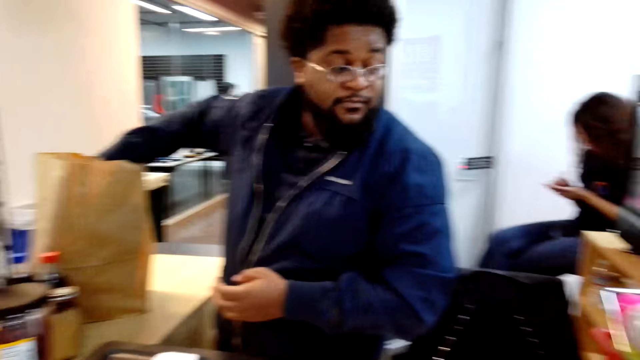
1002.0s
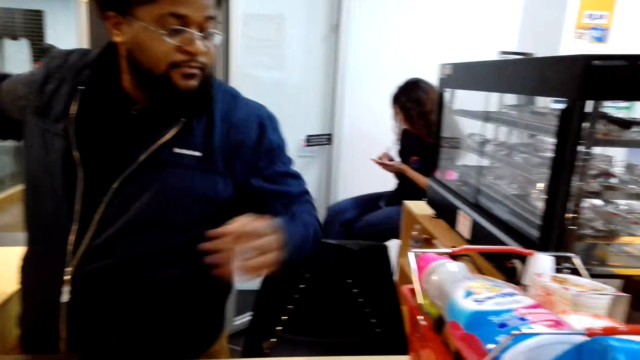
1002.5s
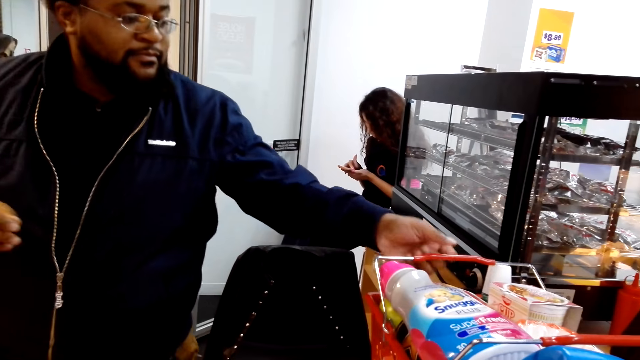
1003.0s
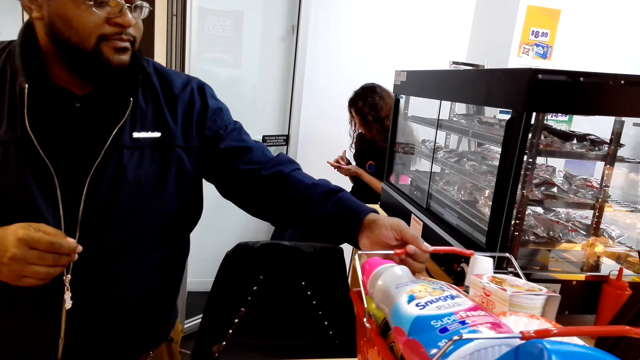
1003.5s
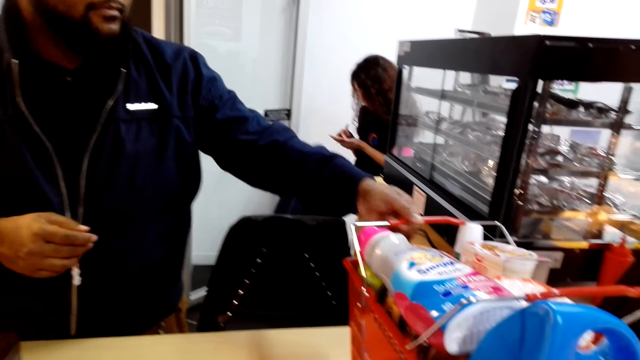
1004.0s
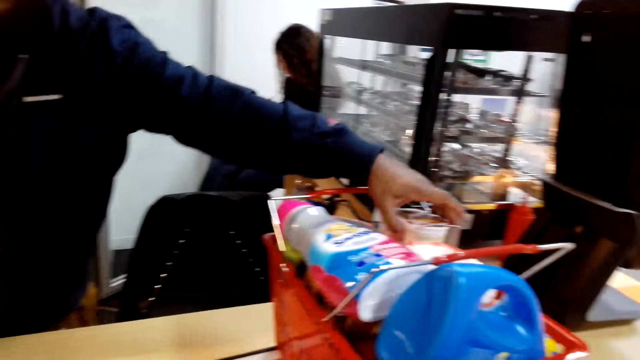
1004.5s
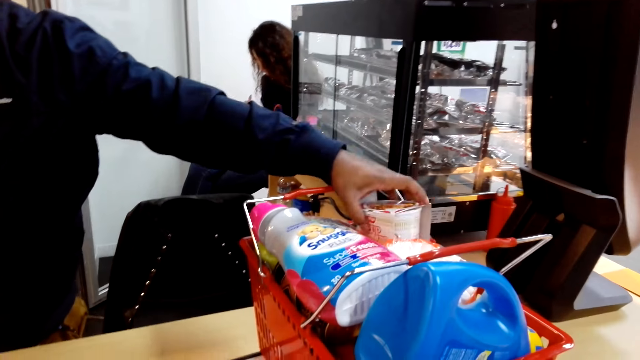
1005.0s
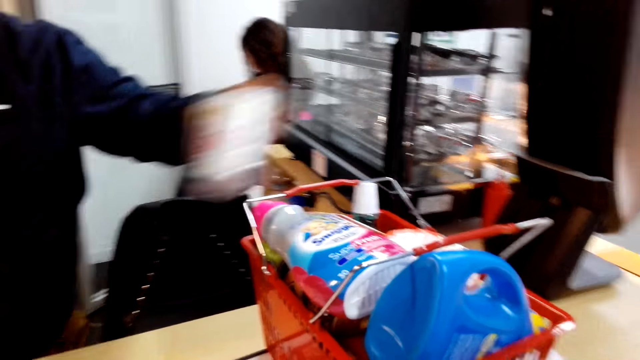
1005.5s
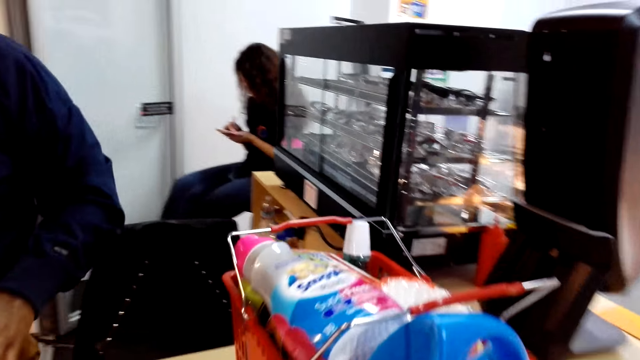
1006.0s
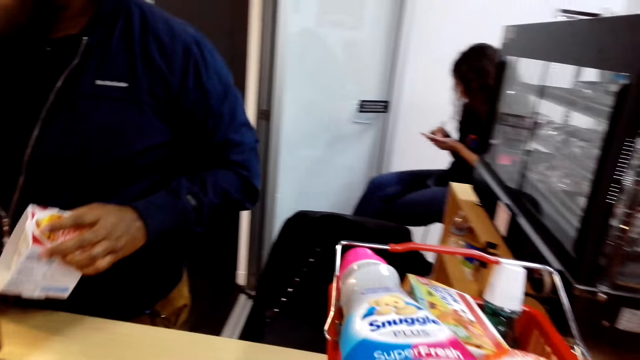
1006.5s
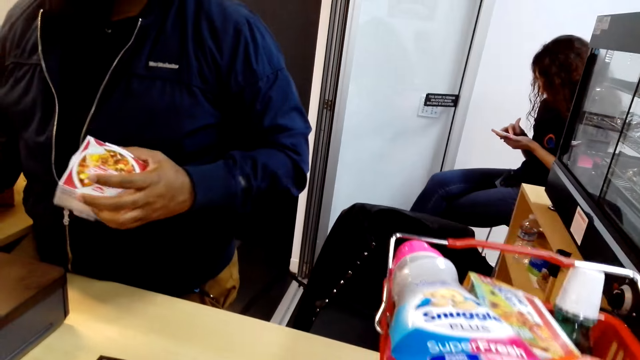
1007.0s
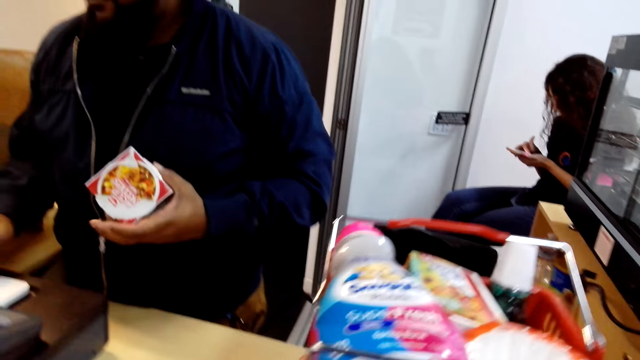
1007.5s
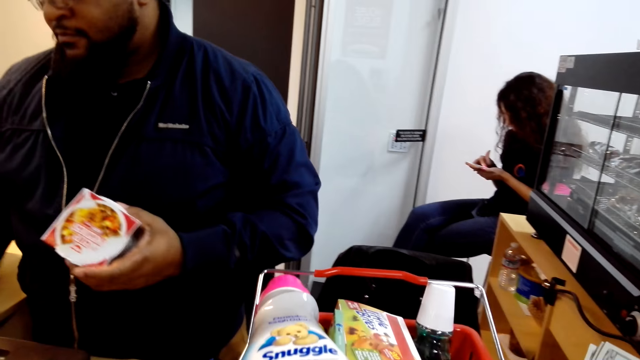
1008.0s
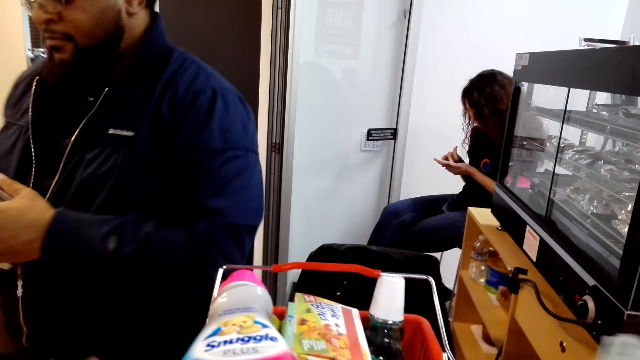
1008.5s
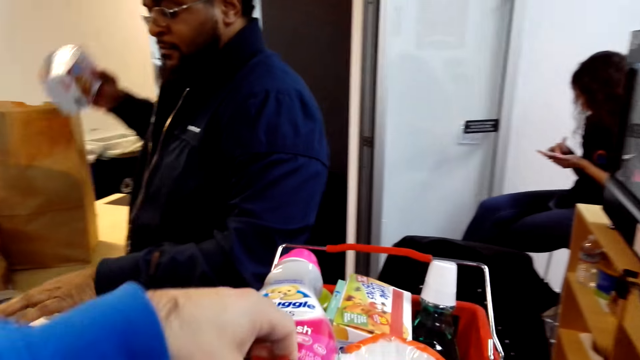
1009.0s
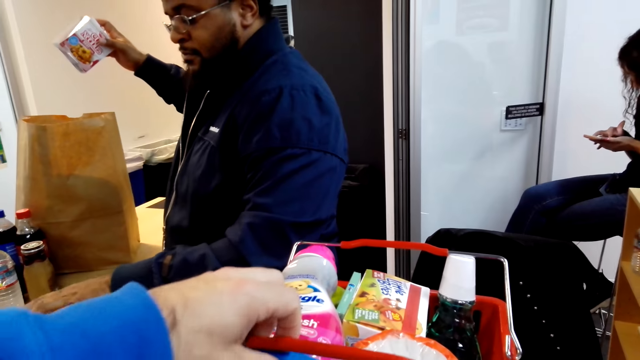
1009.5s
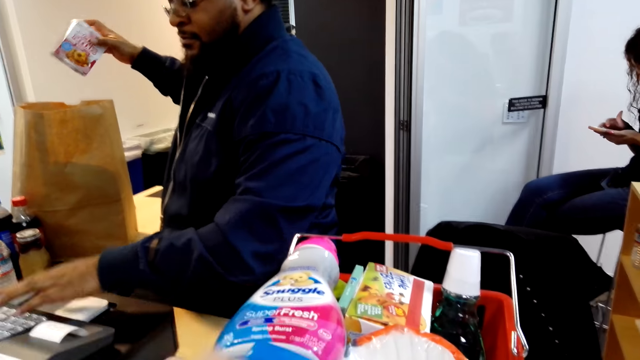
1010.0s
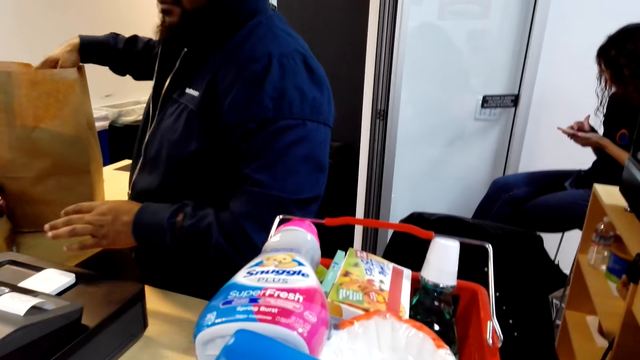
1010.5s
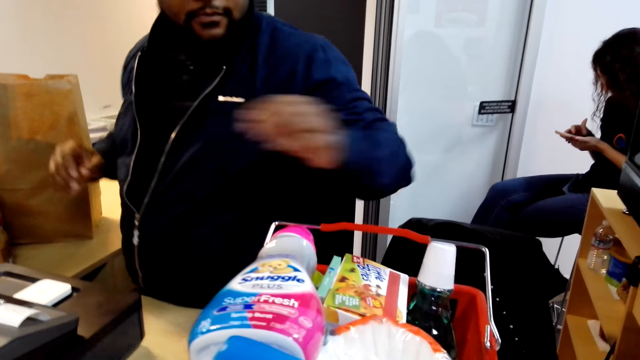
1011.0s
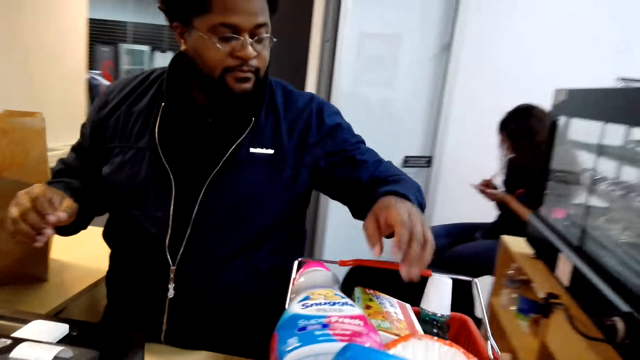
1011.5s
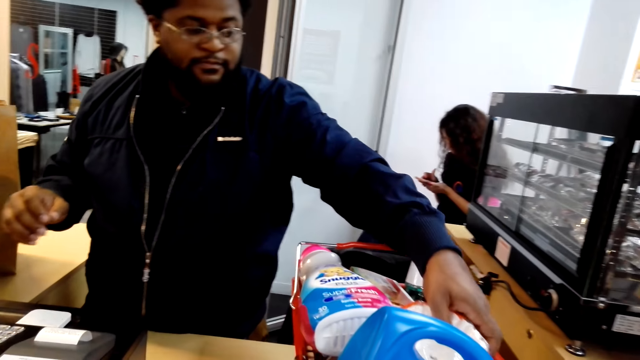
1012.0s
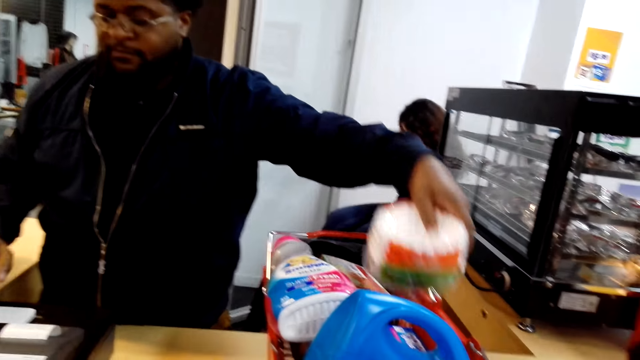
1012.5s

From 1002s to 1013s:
The camera wearer puts the book in the paper. The man packs the magazine. He takes an item. He presses the machine. He picks the packet from the trolley. The camera wearer moves the basket. They push the trolley. The man drops the item in the carrier bag.

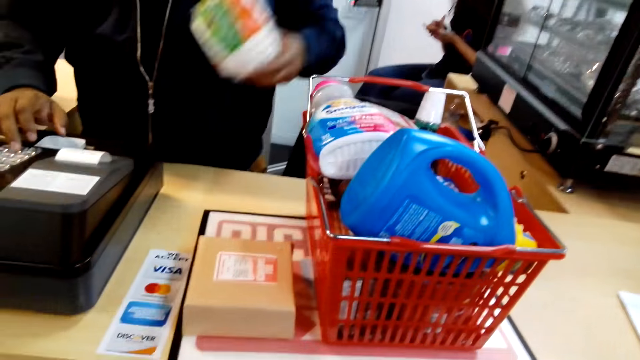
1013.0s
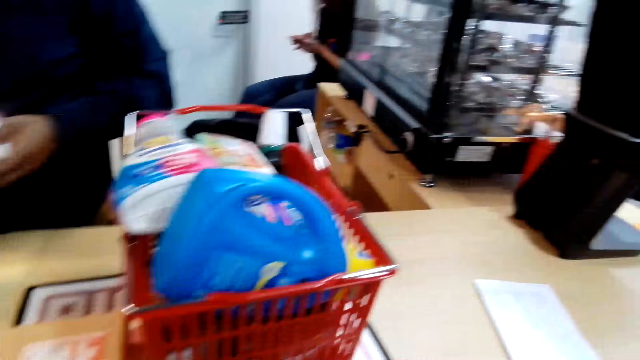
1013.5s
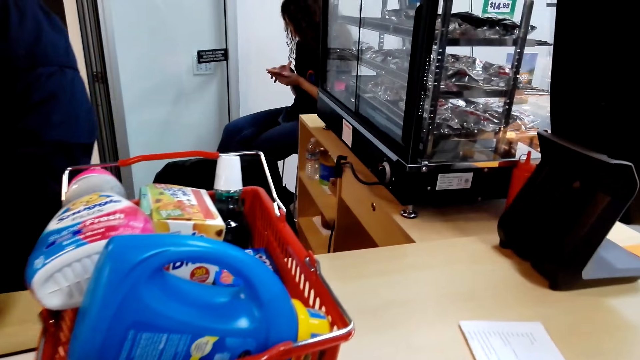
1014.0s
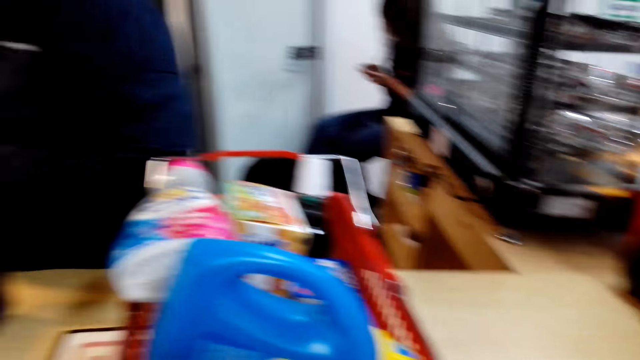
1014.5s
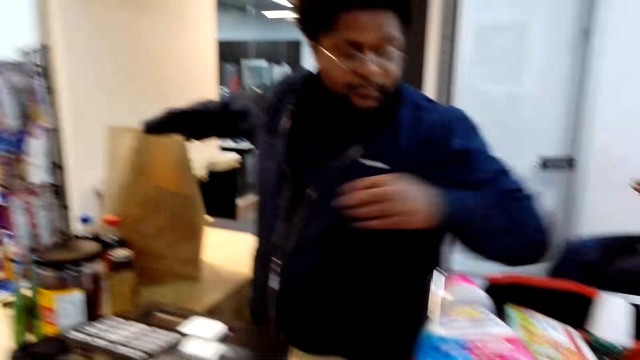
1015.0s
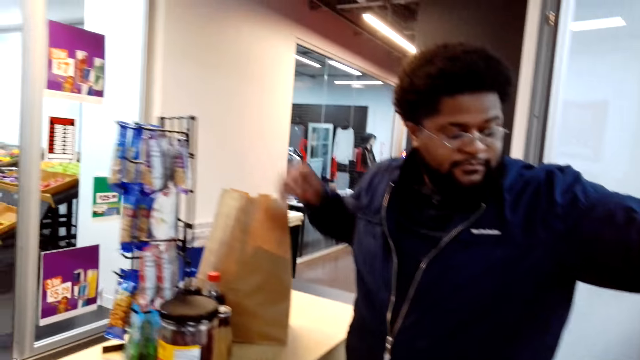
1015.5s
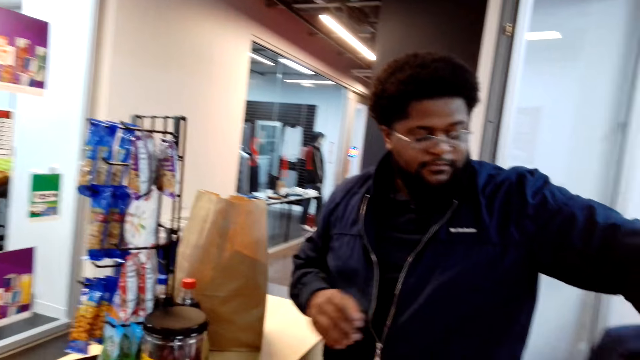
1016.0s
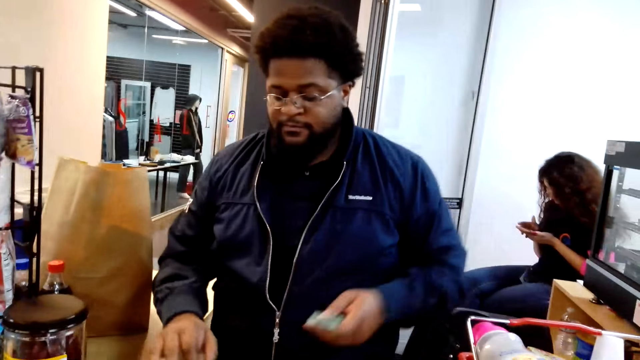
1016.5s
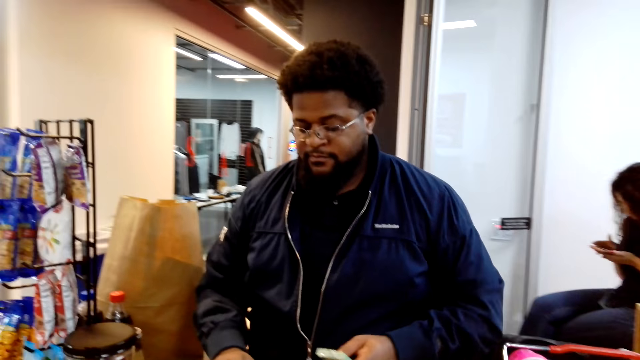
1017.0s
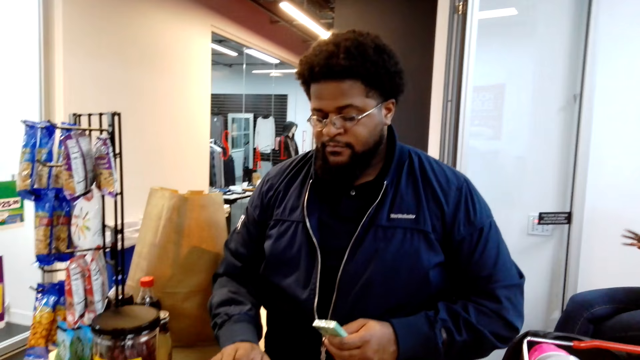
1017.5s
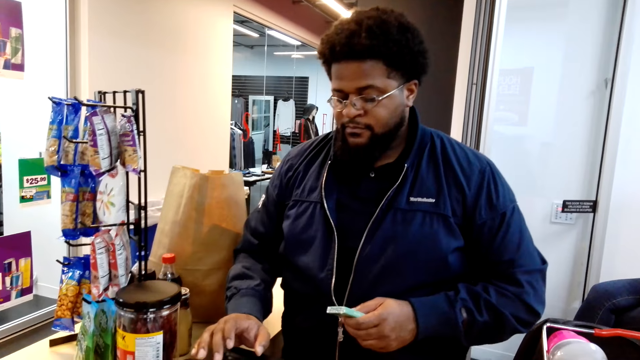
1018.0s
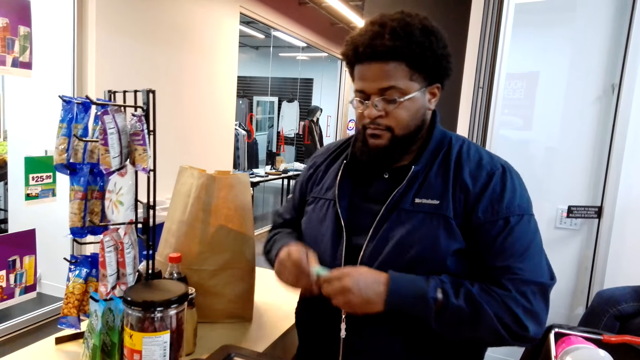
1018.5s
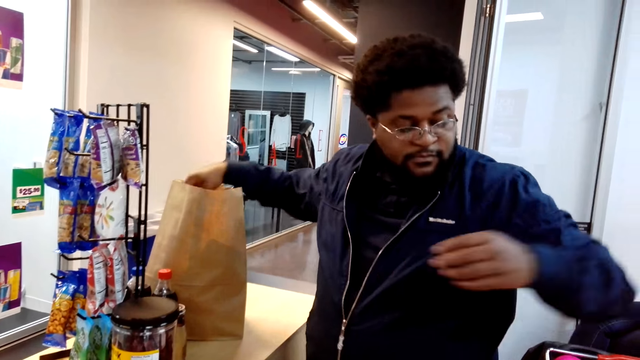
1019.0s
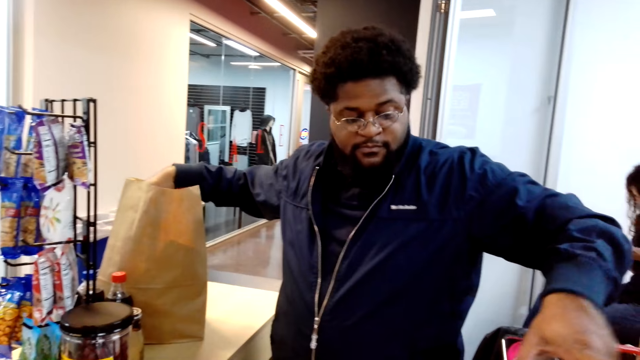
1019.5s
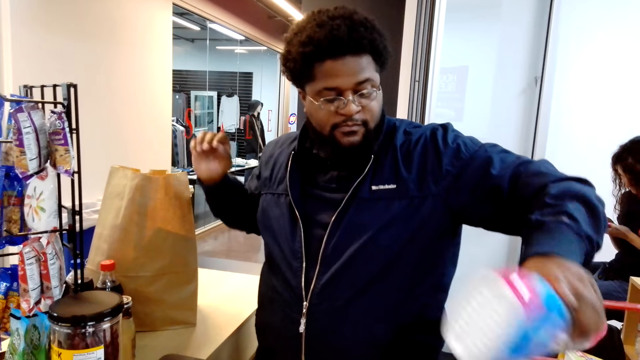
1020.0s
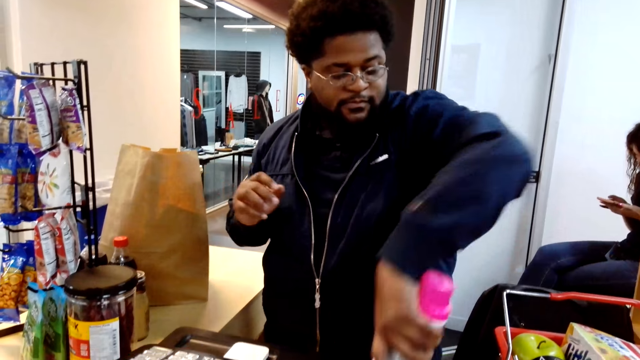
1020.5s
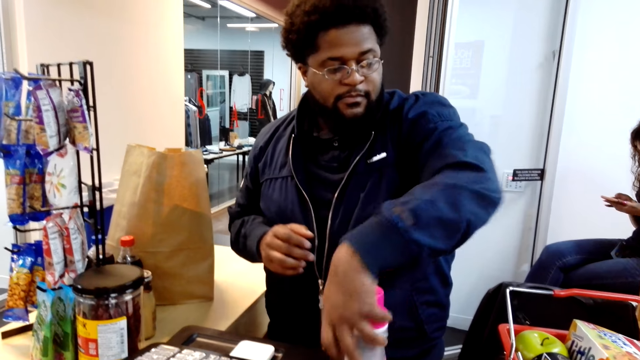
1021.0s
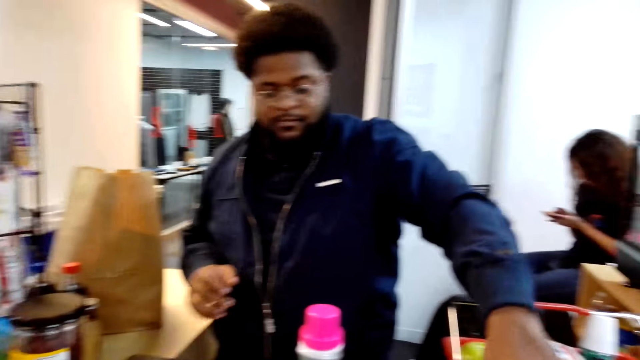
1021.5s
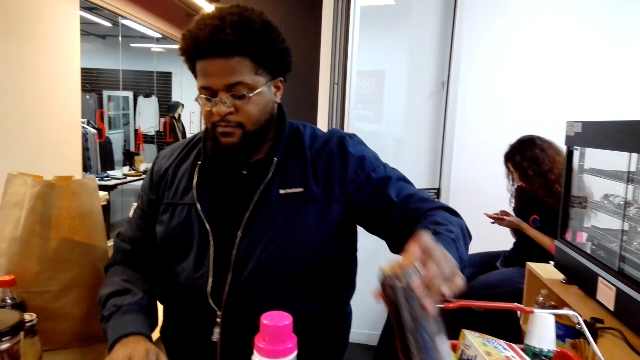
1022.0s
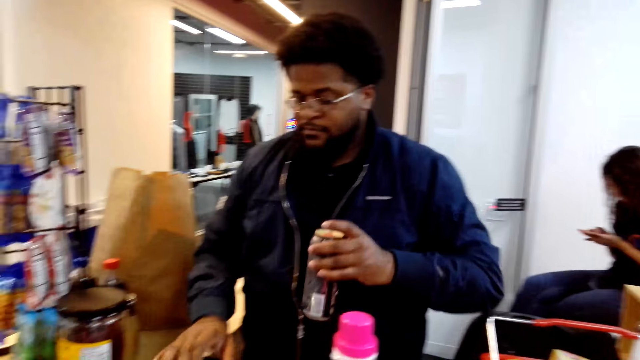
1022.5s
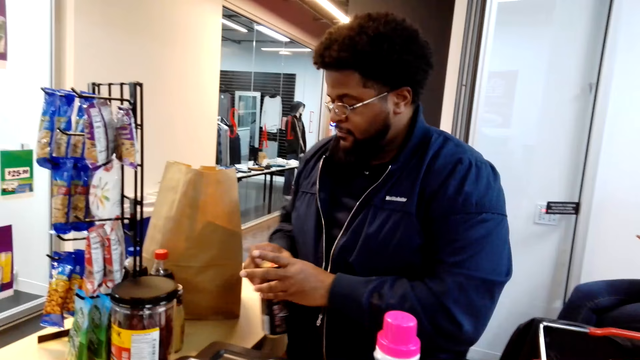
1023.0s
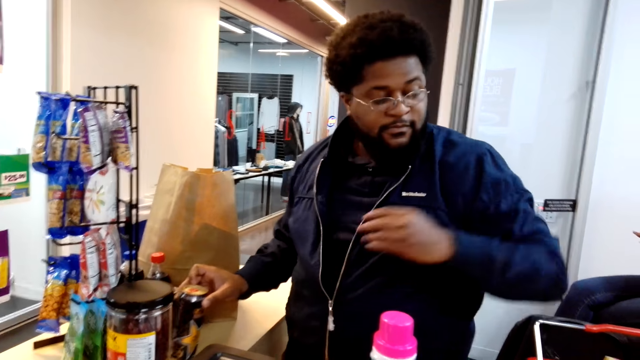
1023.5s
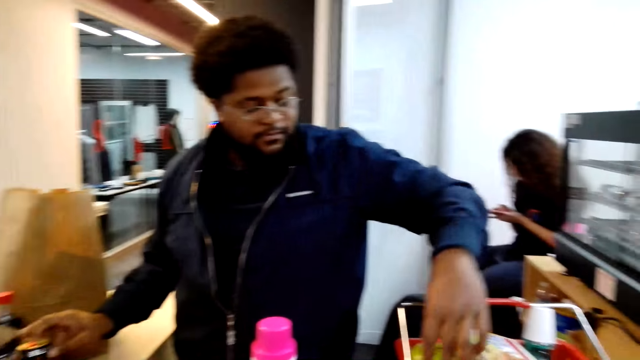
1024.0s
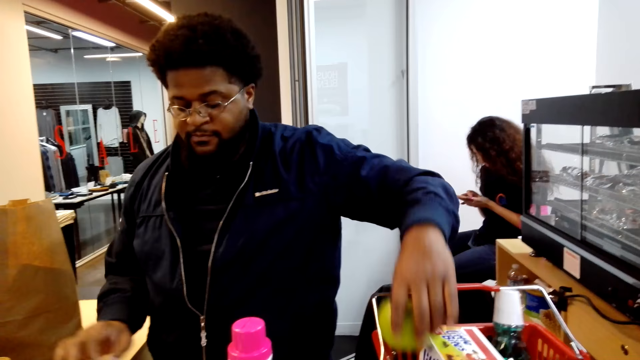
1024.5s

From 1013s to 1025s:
The man picks the cake or item from the trolley. He presses the machine. He drops the item in the carrier bag. He holds an item. He presses the machine. He drops the item in the carrier bag. He takes another item. He puts the bottle on the counter. He picks an item. He puts the item on the counter.
